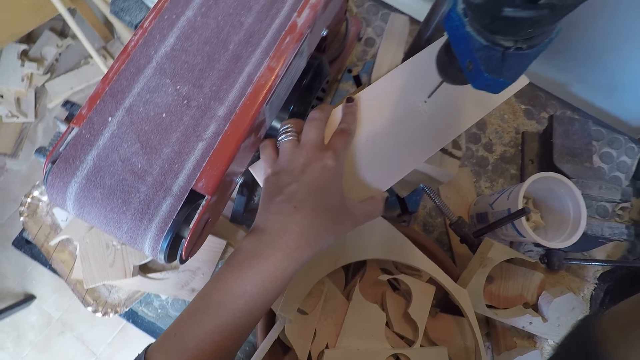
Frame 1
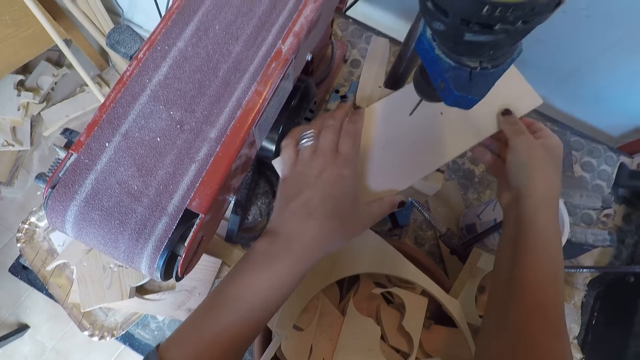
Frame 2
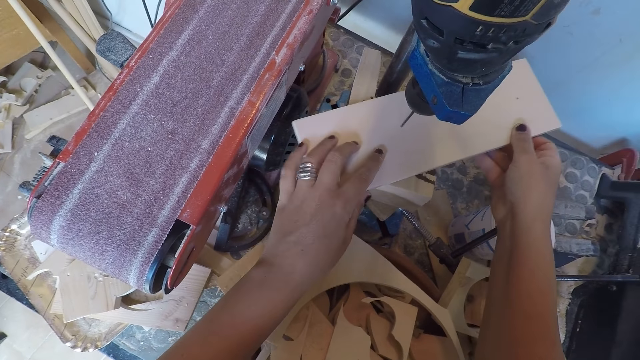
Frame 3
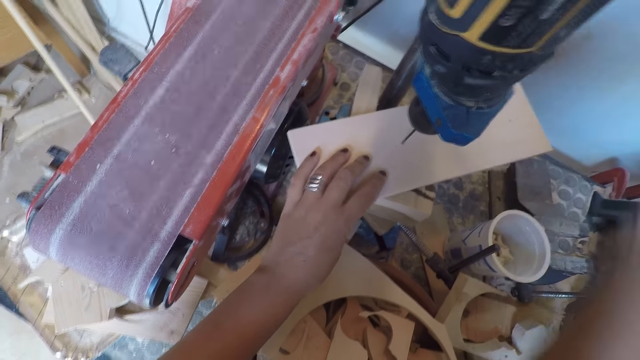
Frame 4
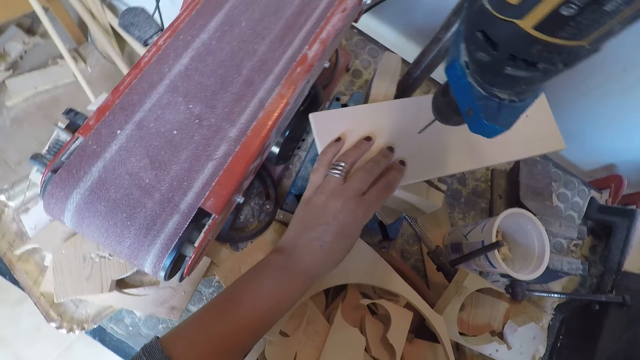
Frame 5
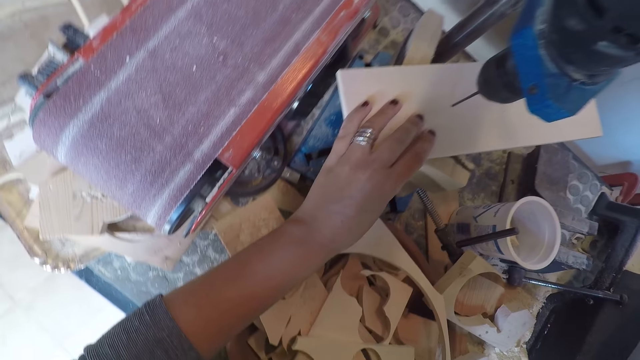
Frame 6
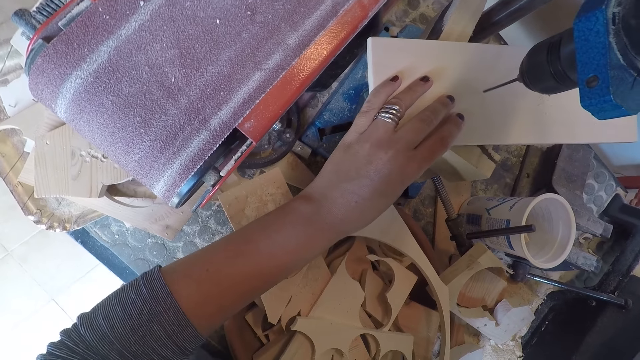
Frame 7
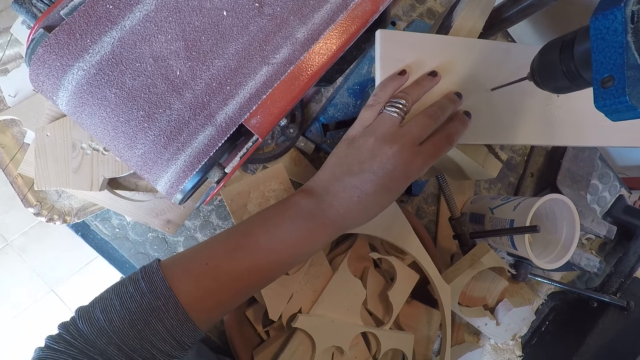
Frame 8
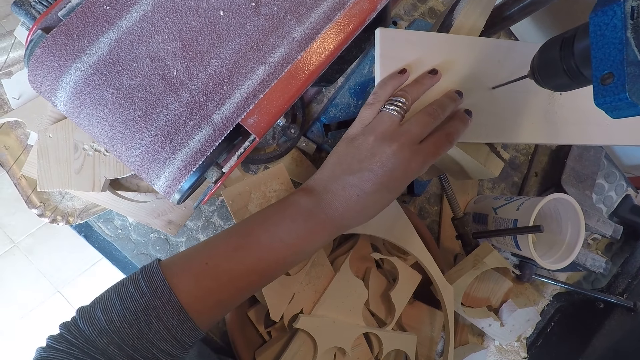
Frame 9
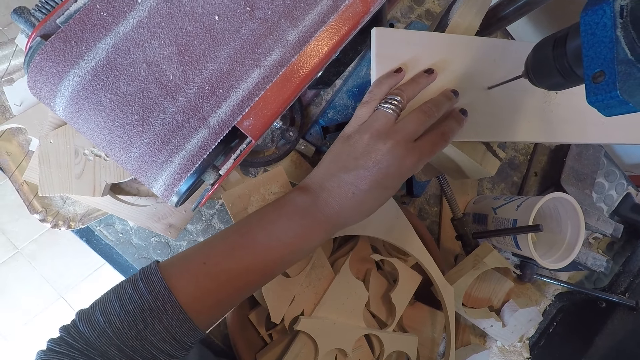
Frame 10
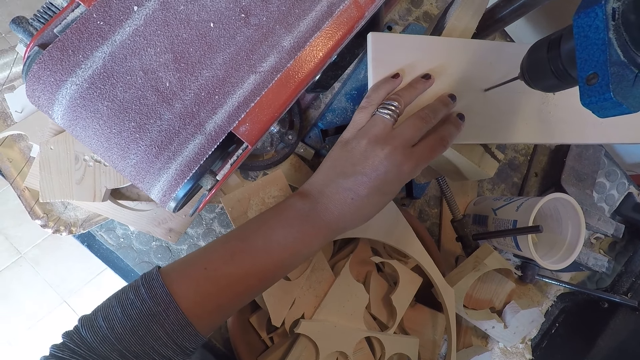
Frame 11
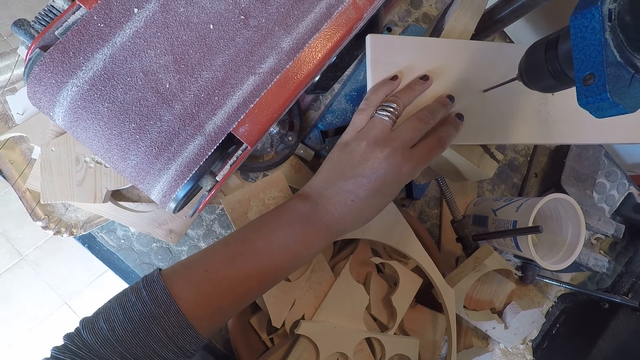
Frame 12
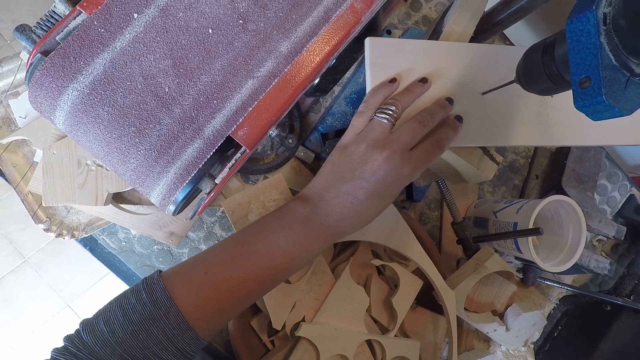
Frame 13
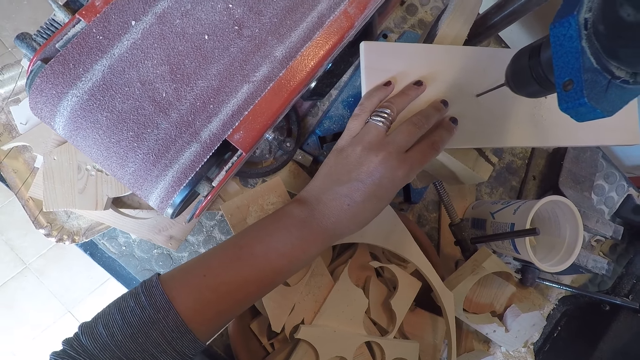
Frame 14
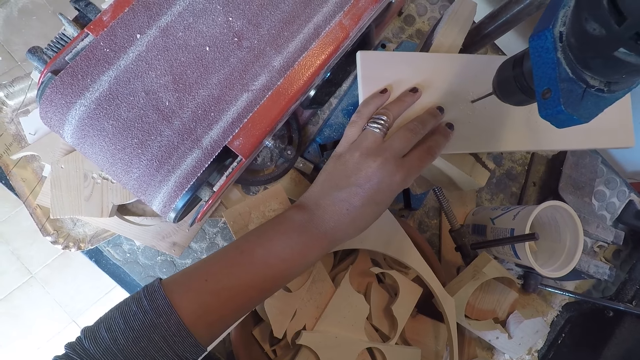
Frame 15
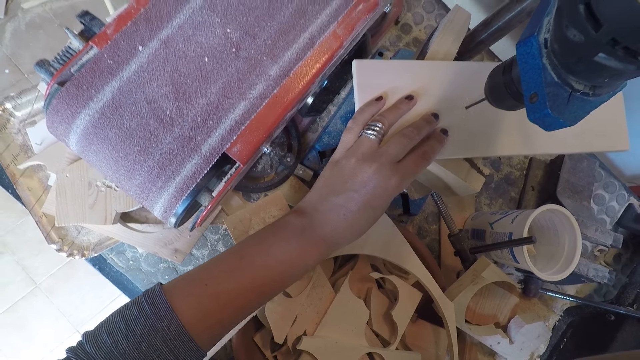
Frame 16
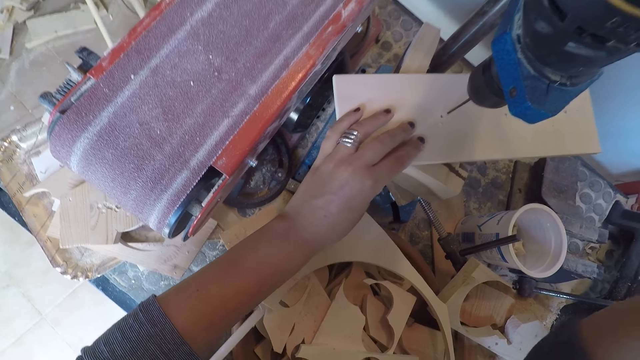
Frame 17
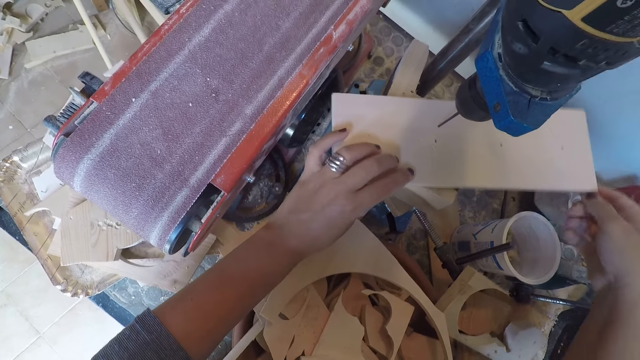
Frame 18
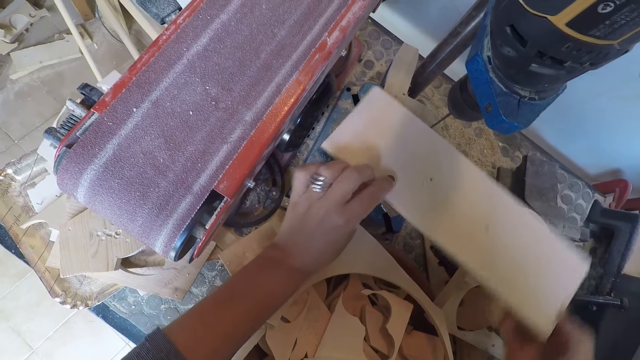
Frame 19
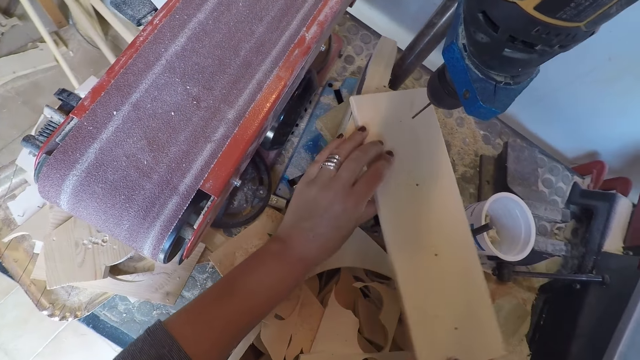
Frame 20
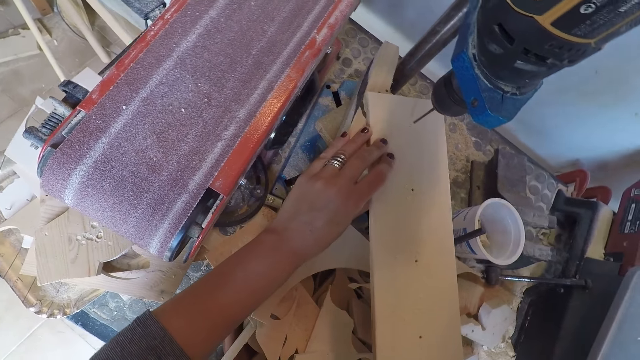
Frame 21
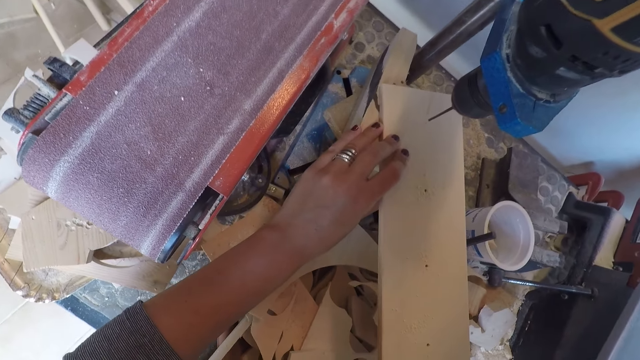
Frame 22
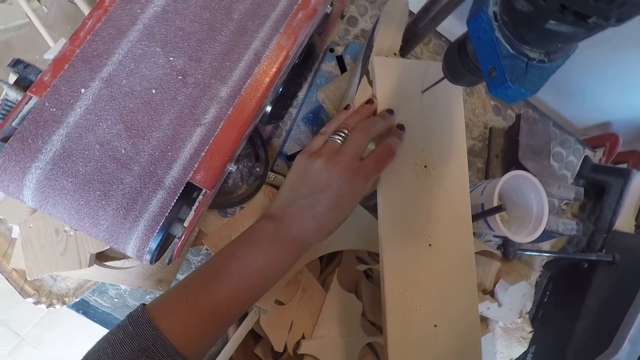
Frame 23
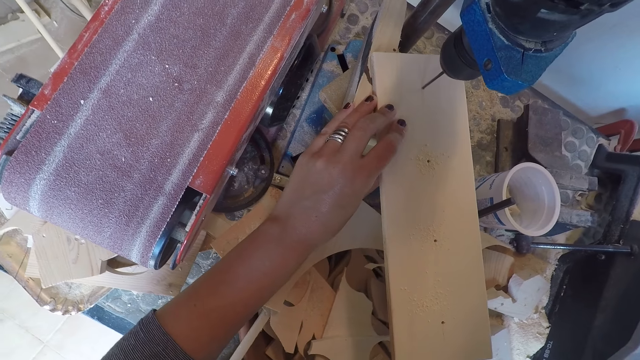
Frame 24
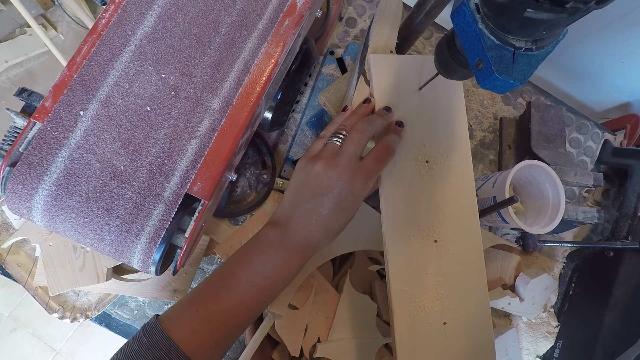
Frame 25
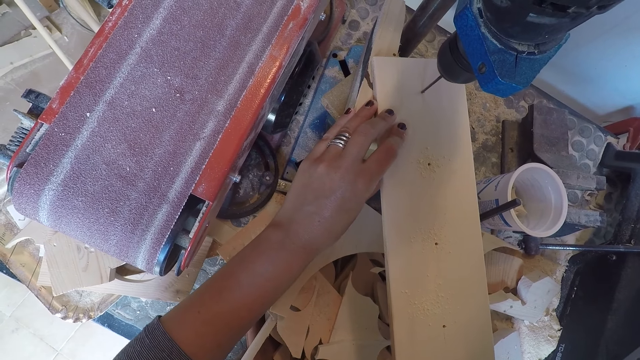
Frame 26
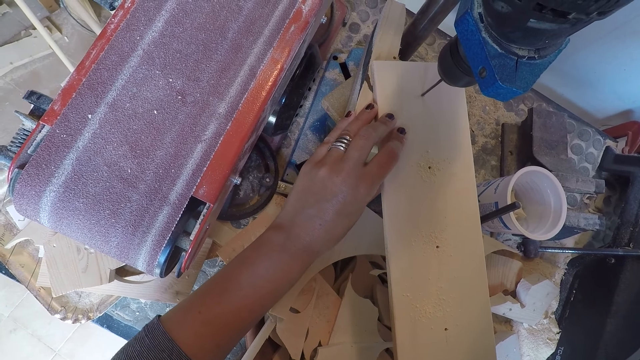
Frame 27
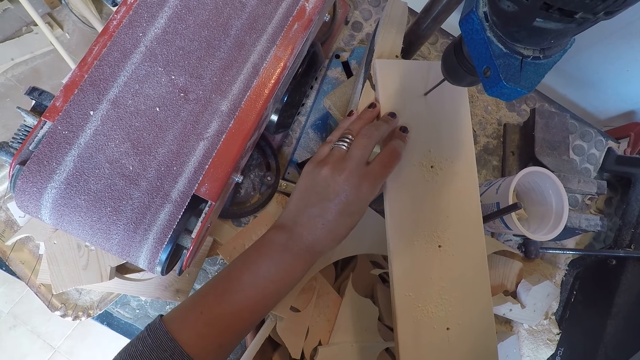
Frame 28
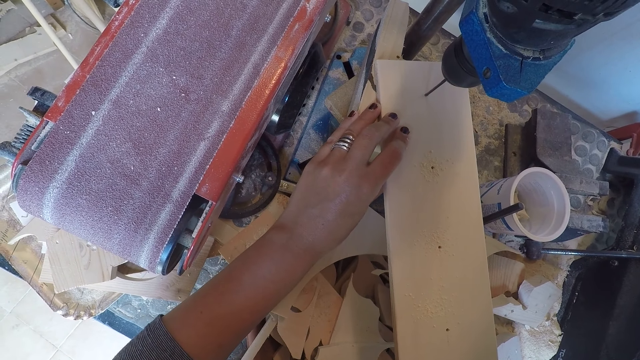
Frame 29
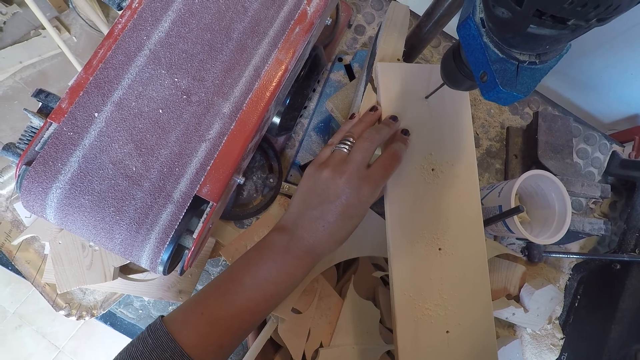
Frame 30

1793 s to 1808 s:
The camera wearer places her right hand on the piece of wood. She moves the wood on the drill press. She places her right hand on the drilling machine. She drills holes into the piece of wood with the drilling machine. She adjusts the piece of wood with her right hand. She rotates the wood. She places her right hand on the drilling machine. She drills holes into the piece of wood with the drilling machine.

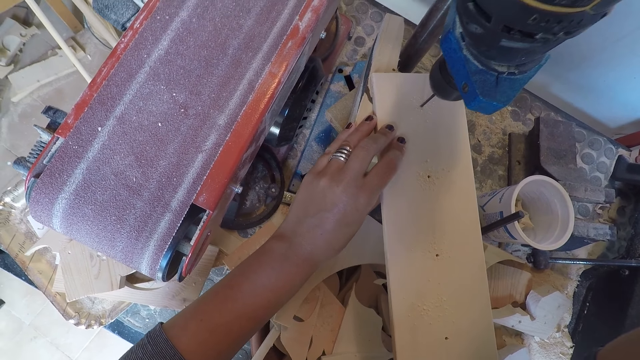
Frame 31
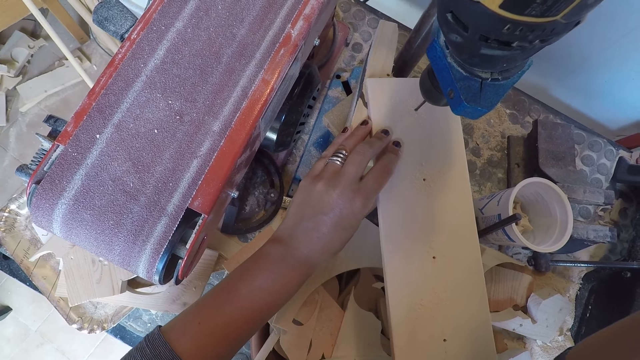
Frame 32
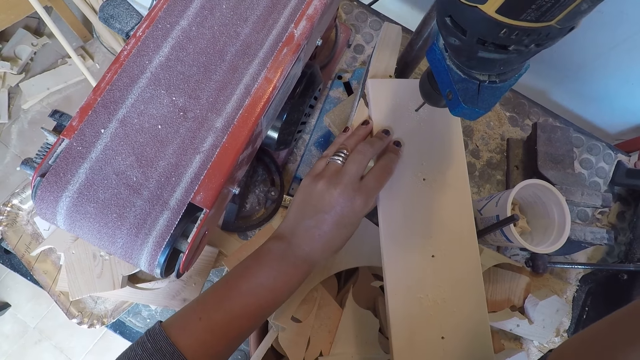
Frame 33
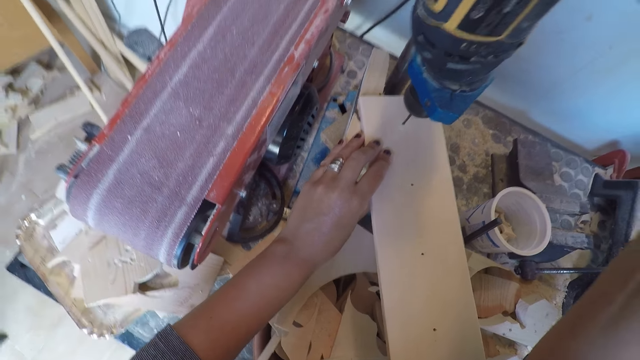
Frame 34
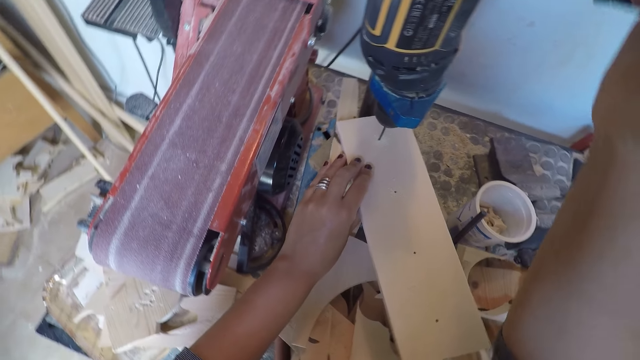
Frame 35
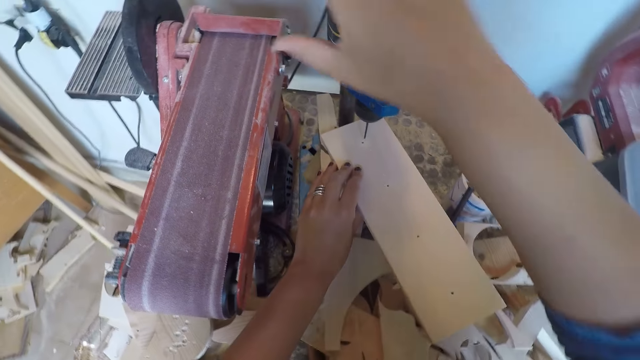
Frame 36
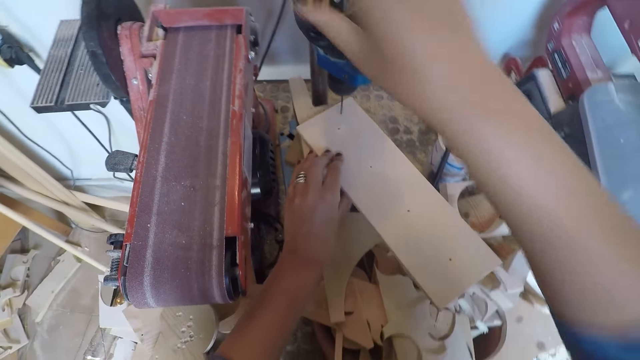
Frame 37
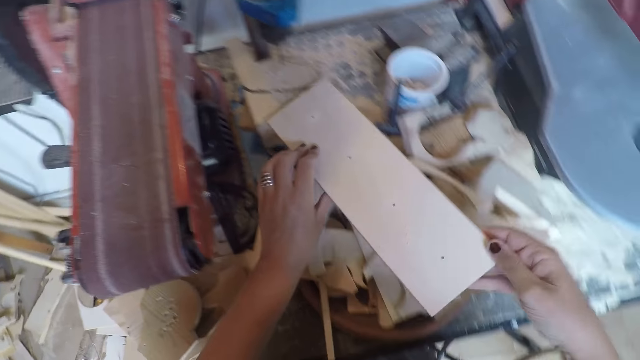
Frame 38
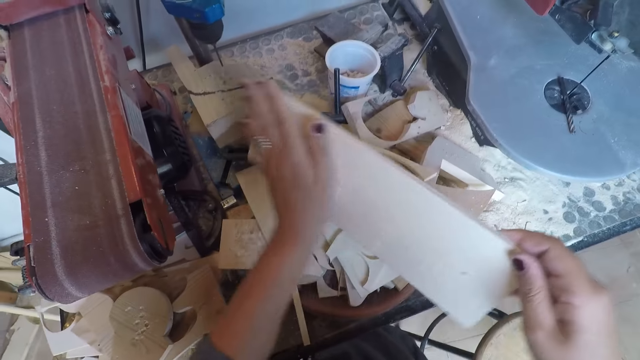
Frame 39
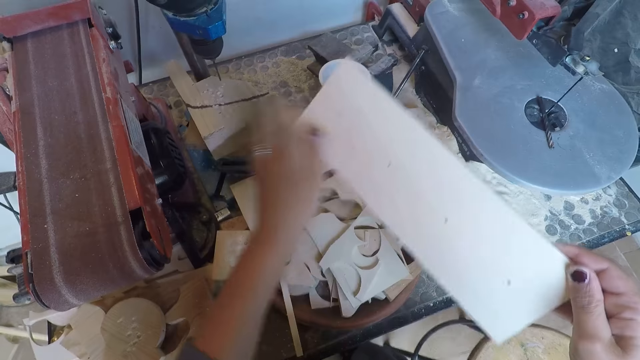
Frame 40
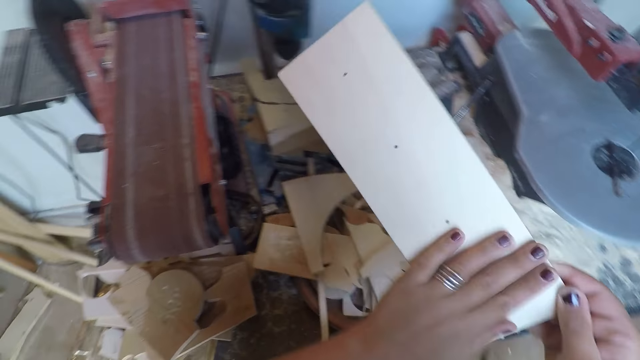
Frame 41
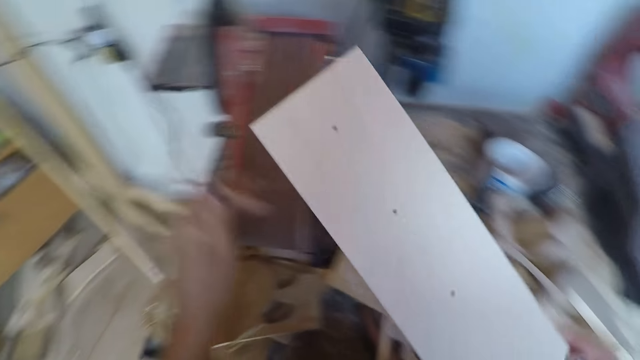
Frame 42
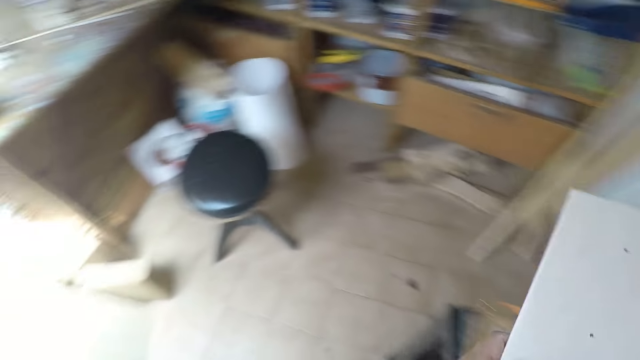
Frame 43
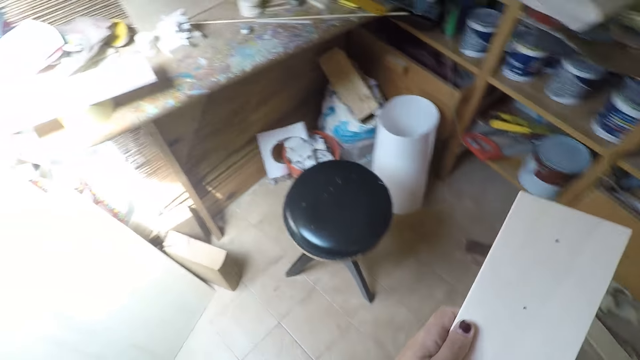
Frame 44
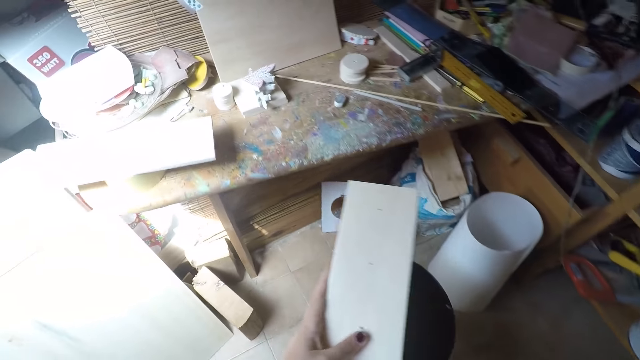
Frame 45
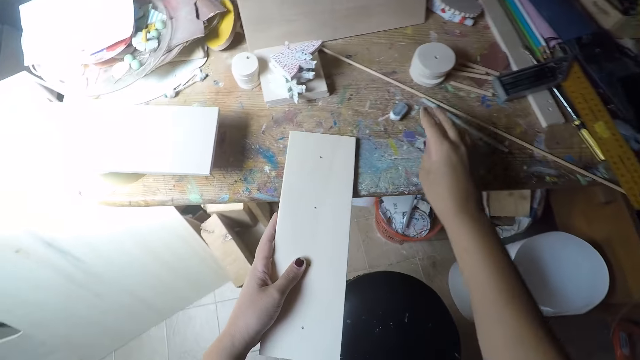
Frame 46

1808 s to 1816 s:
The camera wearer turns off the drilling machine with her right hand. She takes the piece of wood from the drilling machine with both hands. She cleans the piece of wood with her left hand. She walks towards the workshop table with the piece of wood. She holds the piece of wood on the workshop table with her left hand.
